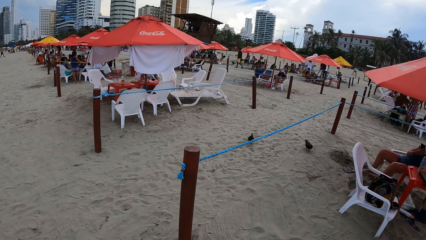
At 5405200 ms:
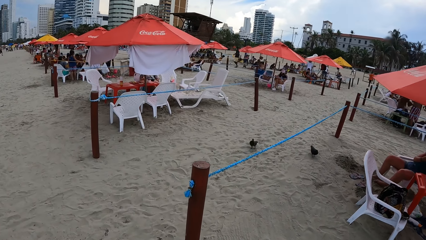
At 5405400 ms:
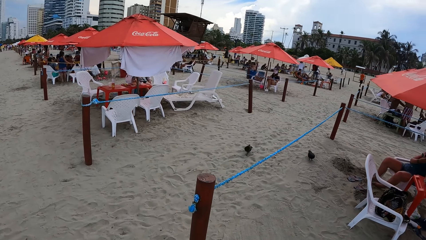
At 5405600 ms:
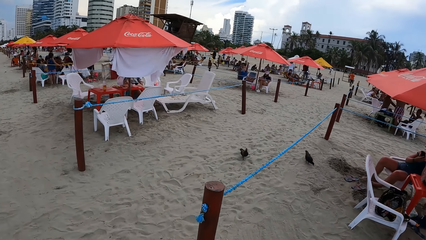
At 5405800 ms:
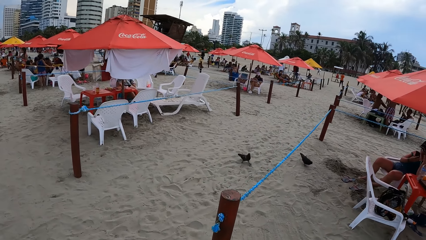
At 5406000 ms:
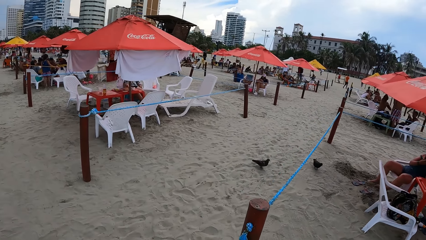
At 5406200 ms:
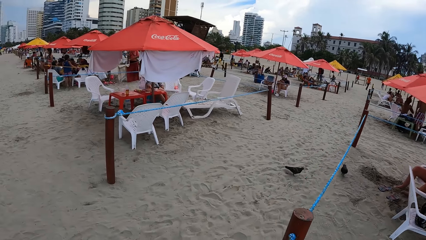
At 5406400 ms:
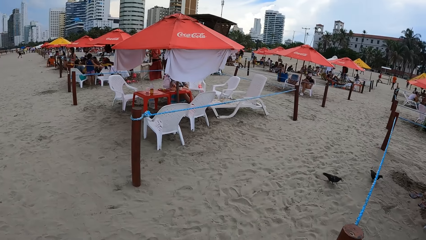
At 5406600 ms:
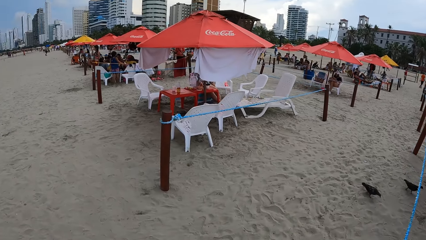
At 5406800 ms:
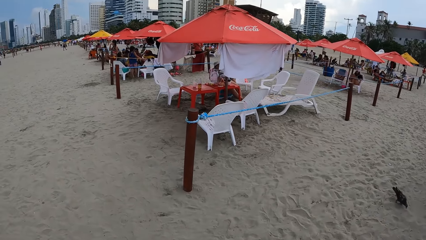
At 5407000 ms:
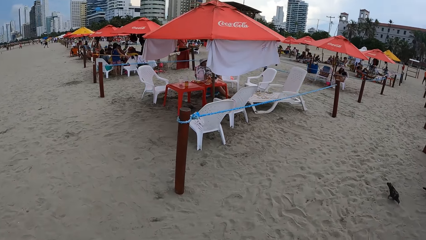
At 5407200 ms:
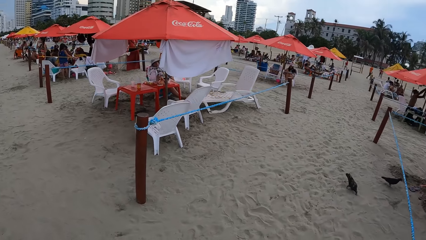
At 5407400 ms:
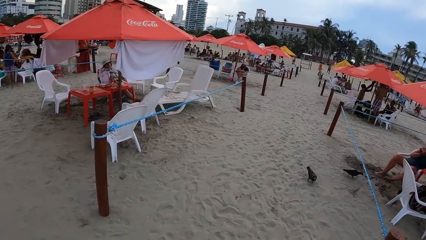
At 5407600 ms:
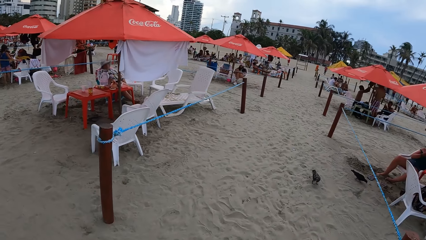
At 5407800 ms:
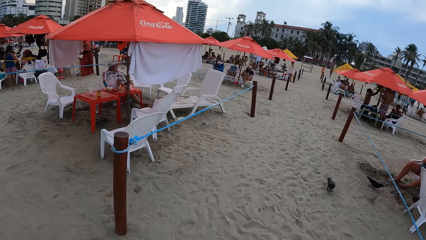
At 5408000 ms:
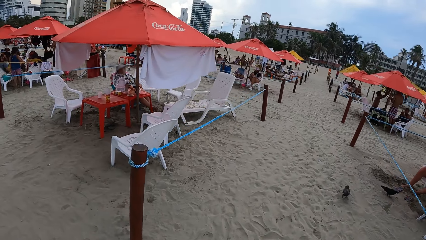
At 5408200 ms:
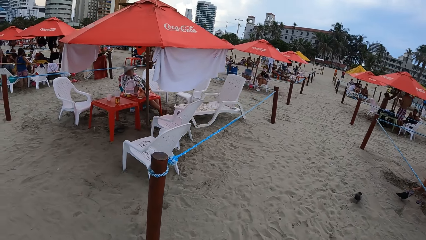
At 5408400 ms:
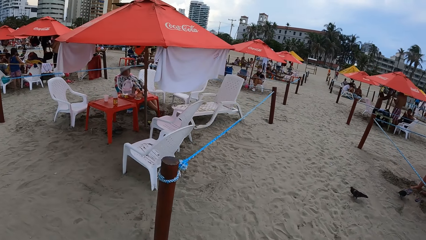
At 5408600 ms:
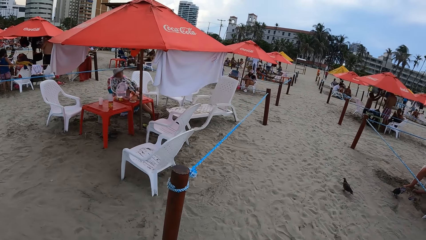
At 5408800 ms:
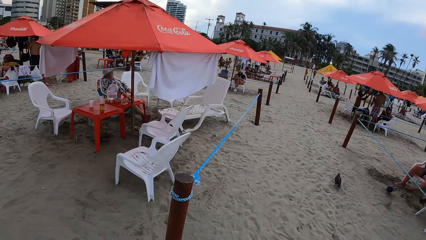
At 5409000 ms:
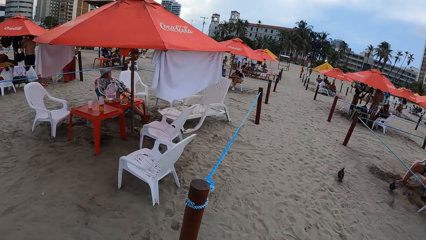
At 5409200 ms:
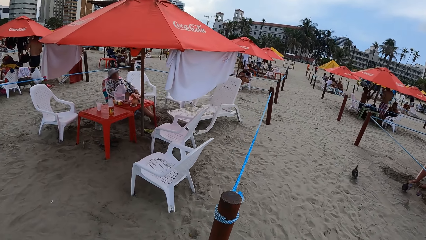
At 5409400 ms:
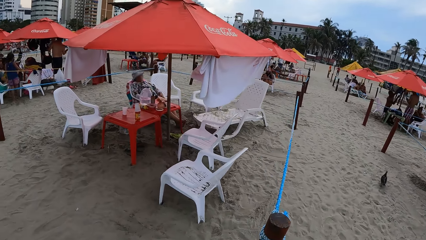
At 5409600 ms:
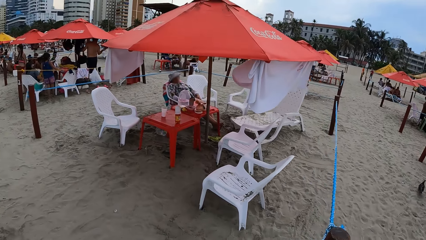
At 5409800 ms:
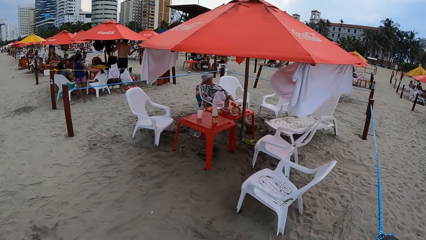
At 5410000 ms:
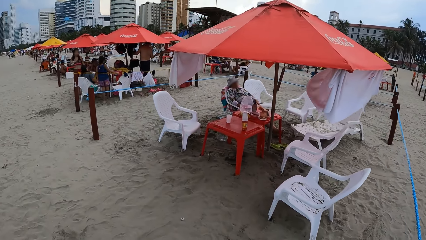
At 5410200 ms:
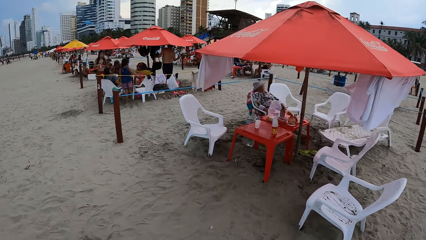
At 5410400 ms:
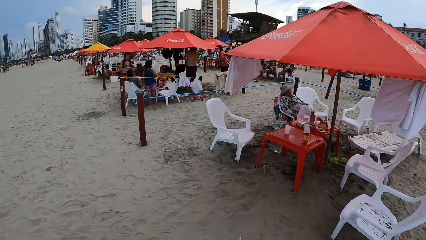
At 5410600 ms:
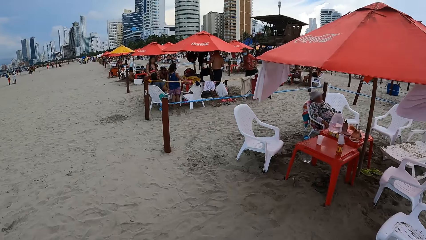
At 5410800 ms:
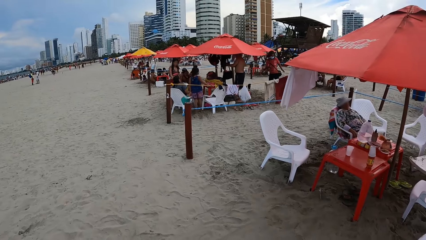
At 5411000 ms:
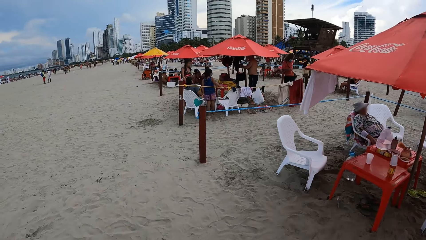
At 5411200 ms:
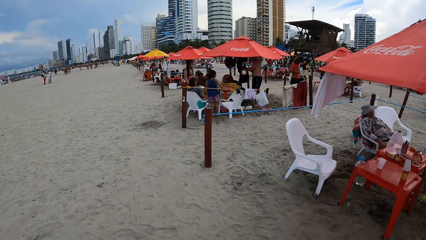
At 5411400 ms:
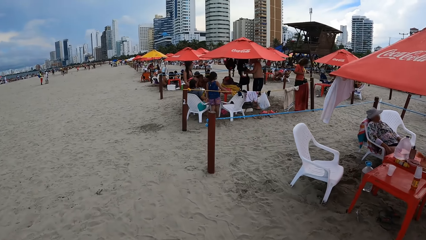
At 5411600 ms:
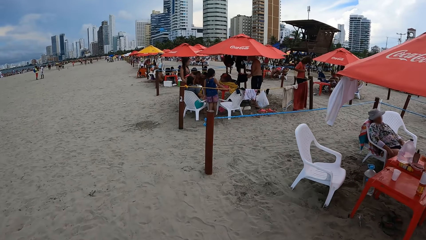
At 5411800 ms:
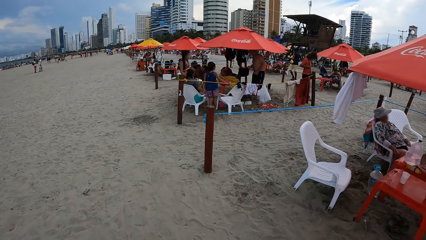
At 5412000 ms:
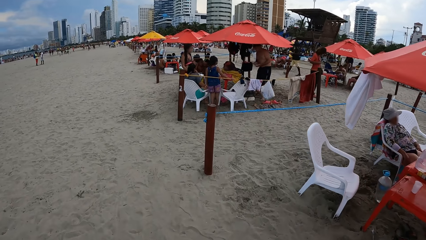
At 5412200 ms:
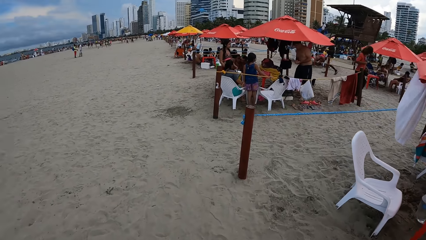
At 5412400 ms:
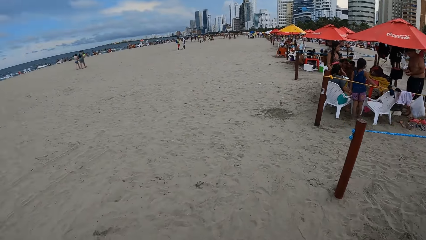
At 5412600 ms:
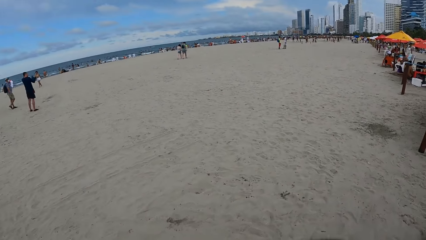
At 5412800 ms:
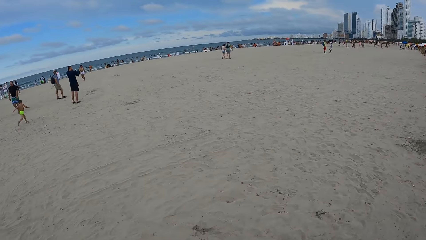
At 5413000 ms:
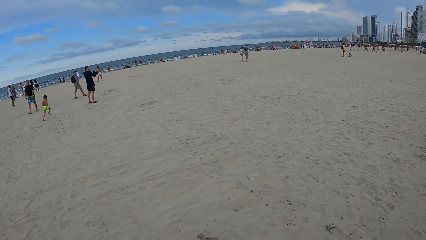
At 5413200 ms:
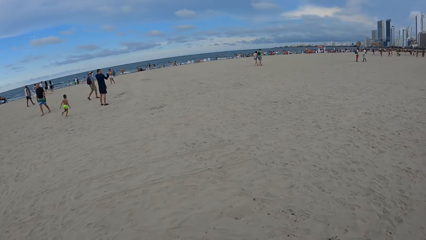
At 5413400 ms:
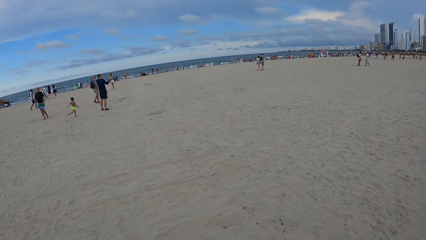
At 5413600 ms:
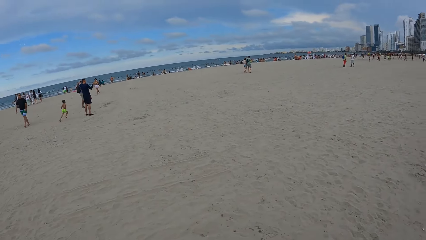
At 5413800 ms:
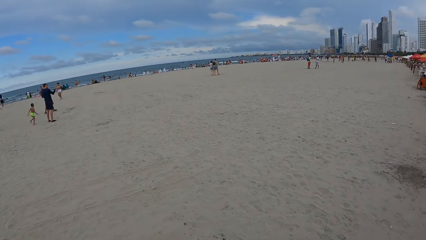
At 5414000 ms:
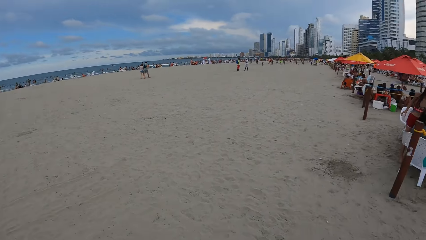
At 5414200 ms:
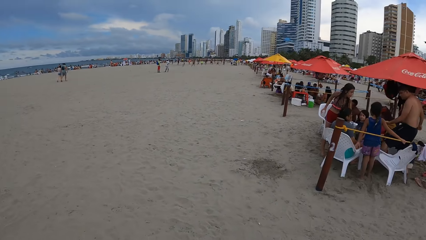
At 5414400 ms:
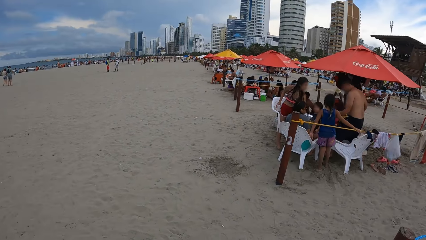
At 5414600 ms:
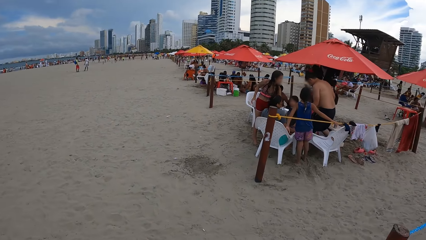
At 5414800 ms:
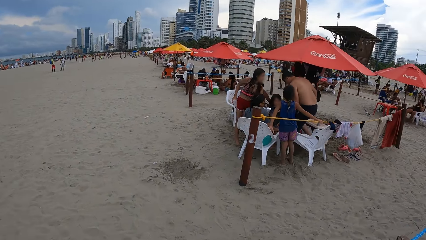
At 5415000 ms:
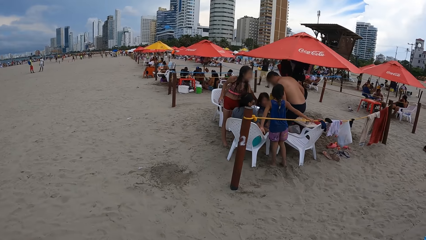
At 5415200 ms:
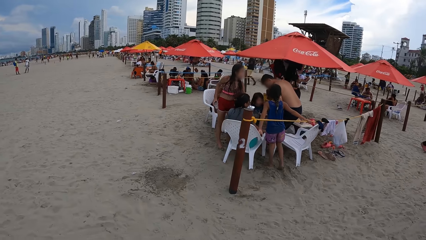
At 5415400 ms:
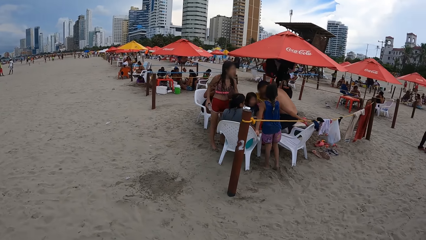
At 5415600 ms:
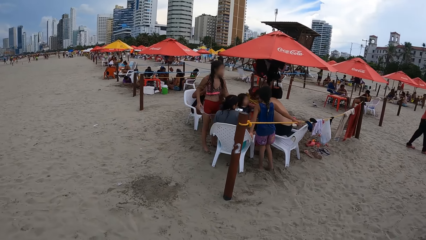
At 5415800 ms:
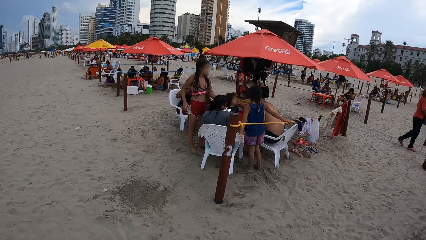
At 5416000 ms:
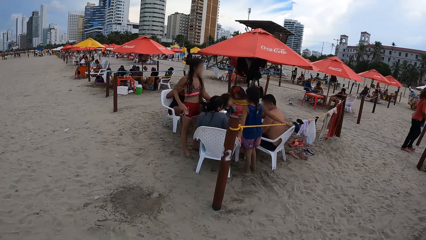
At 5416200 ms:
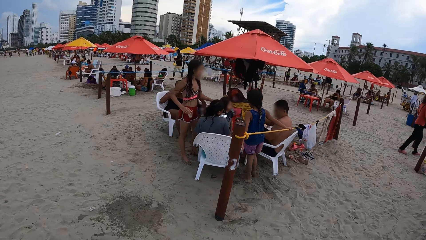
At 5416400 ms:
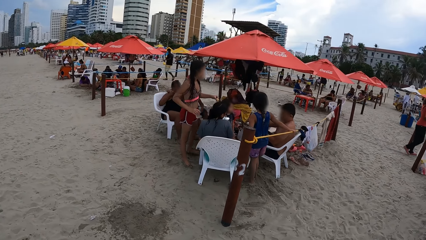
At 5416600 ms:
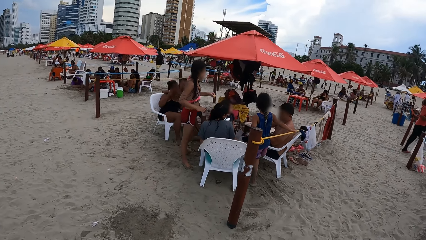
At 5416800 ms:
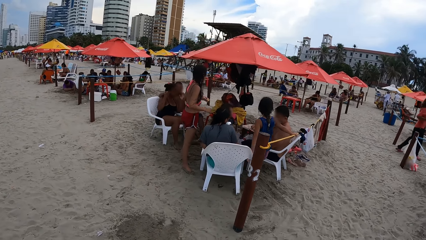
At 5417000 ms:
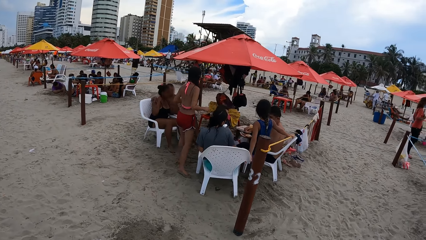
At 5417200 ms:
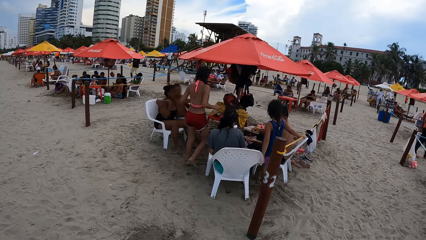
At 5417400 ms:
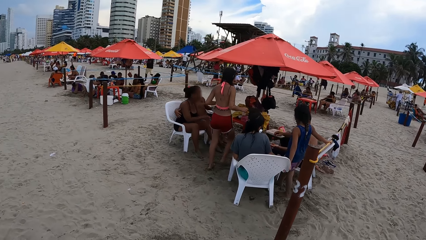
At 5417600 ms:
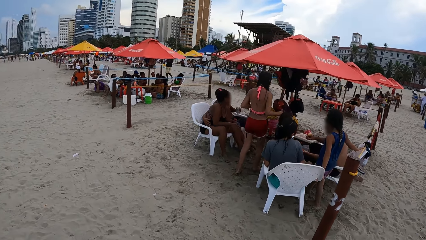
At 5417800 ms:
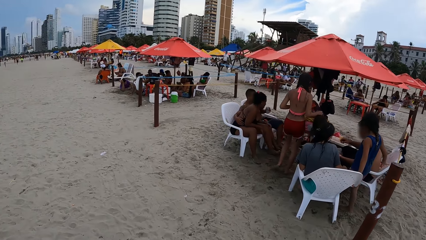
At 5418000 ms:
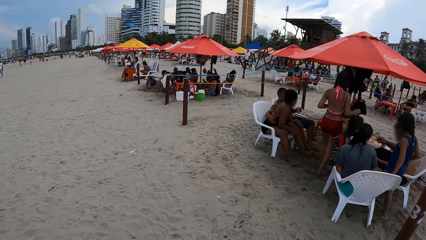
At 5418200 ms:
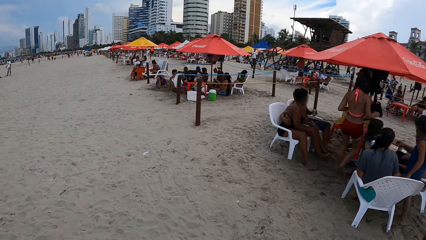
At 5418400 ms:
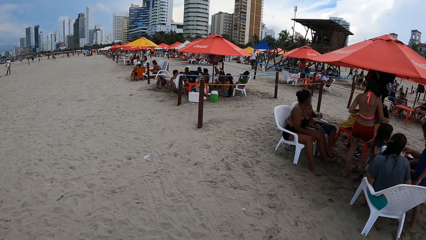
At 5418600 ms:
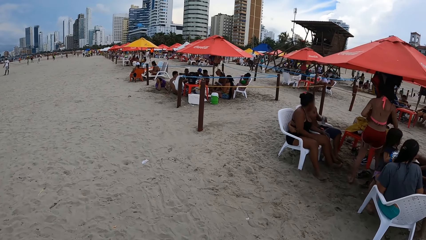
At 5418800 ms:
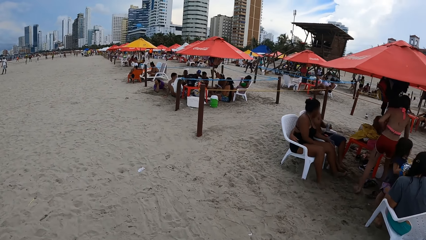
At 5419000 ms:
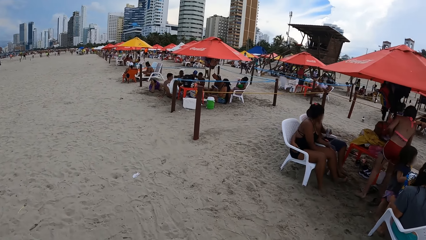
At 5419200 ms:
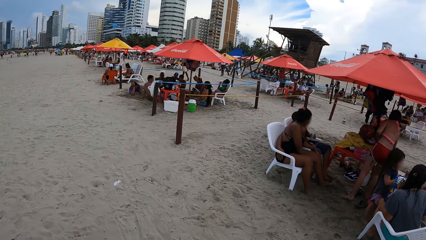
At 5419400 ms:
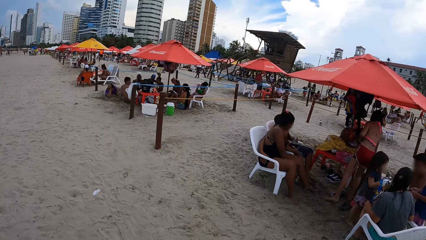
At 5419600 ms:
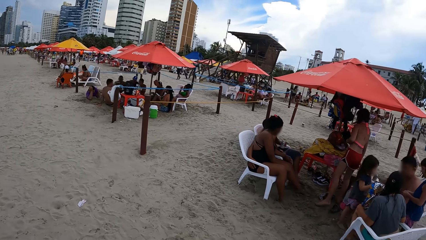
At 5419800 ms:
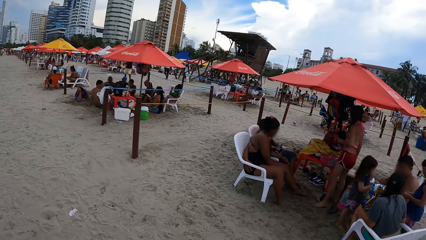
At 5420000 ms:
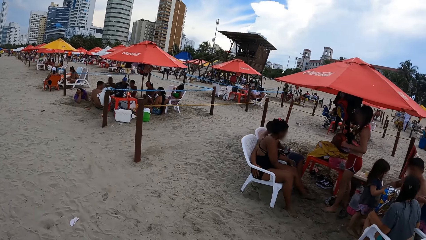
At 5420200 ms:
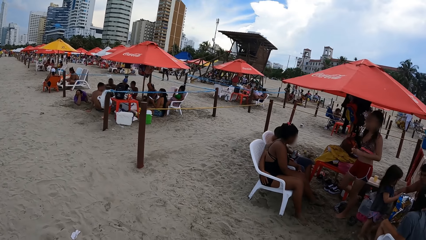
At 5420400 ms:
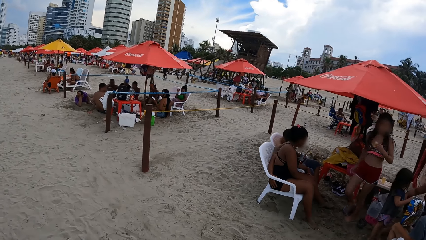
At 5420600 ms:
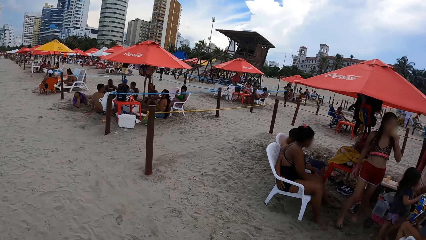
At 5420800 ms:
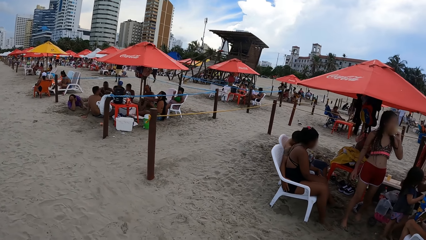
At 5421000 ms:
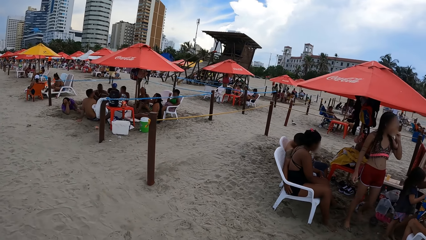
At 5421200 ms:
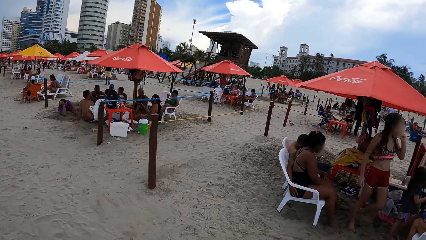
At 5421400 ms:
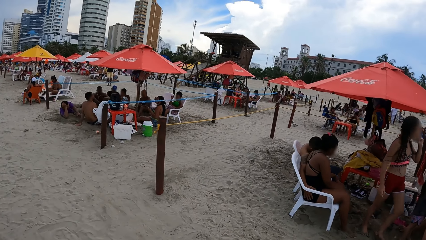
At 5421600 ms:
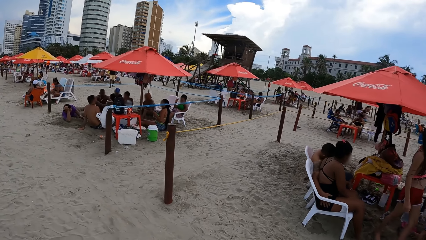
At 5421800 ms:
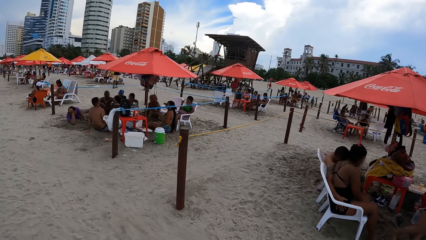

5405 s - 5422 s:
The camera wearer looks around. They walk on the beach. They look around. They walk on the beach.
